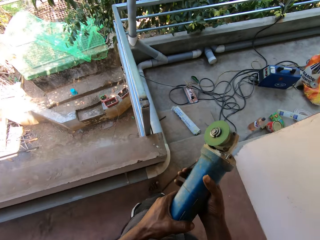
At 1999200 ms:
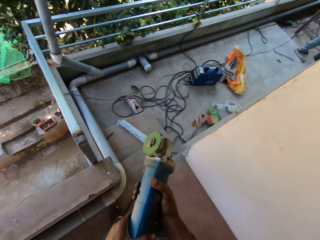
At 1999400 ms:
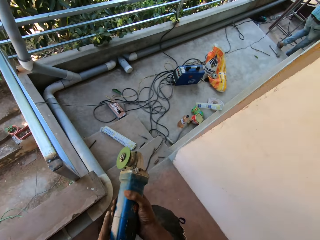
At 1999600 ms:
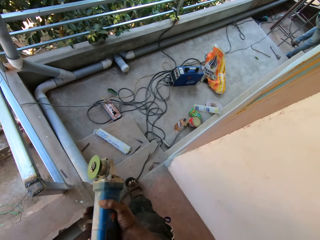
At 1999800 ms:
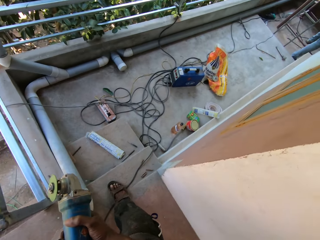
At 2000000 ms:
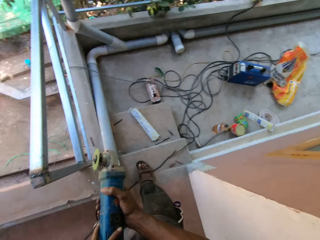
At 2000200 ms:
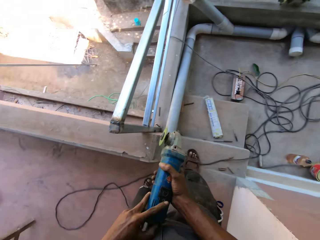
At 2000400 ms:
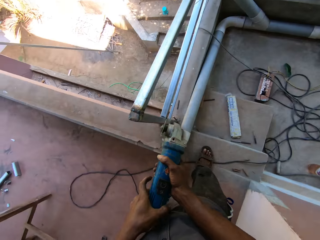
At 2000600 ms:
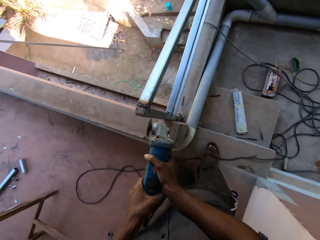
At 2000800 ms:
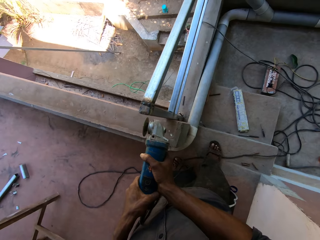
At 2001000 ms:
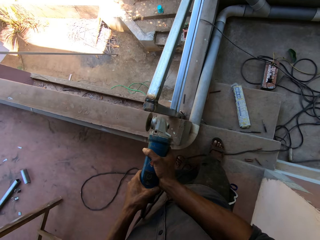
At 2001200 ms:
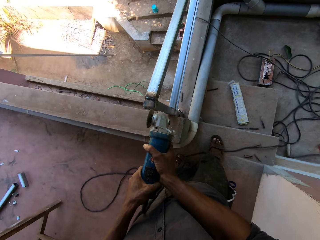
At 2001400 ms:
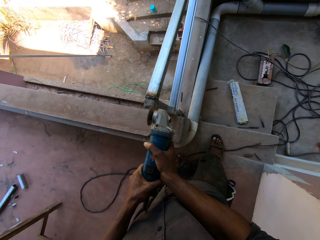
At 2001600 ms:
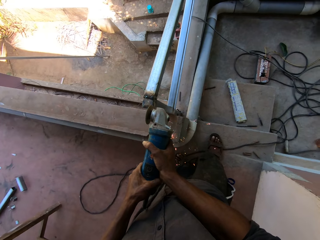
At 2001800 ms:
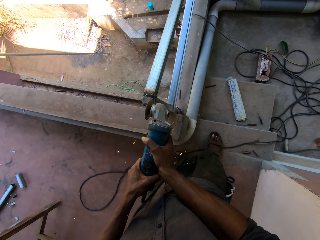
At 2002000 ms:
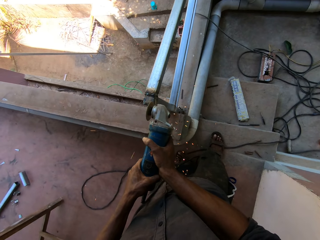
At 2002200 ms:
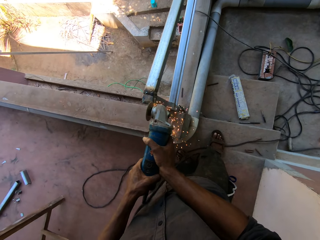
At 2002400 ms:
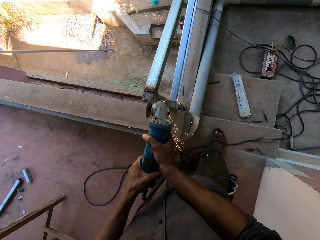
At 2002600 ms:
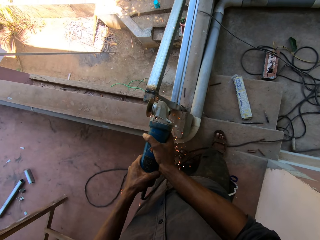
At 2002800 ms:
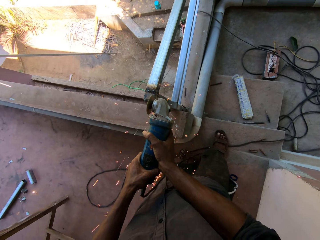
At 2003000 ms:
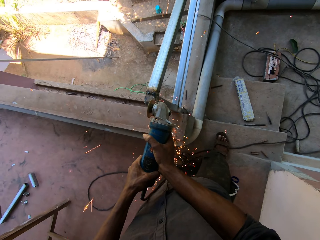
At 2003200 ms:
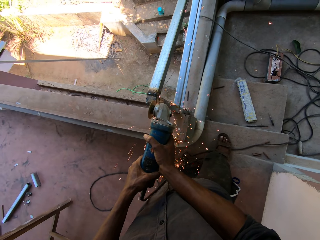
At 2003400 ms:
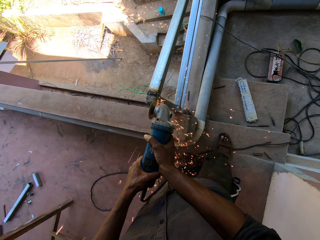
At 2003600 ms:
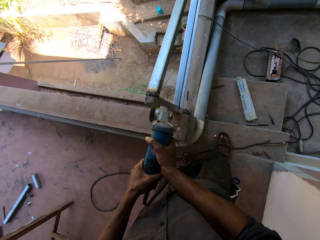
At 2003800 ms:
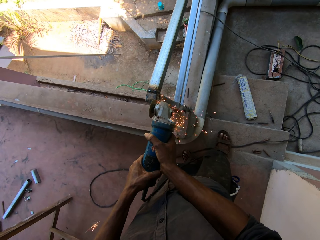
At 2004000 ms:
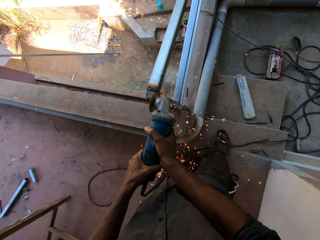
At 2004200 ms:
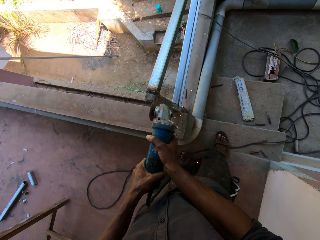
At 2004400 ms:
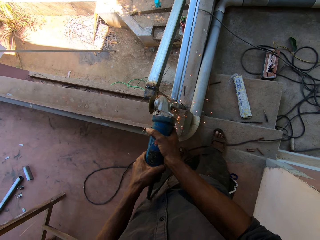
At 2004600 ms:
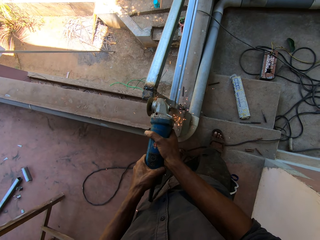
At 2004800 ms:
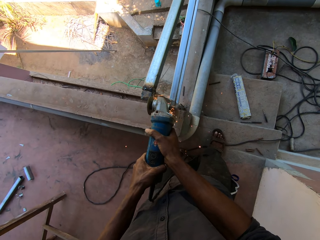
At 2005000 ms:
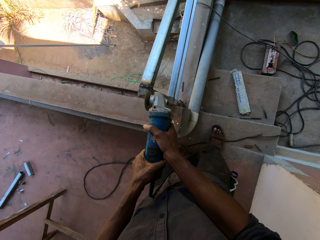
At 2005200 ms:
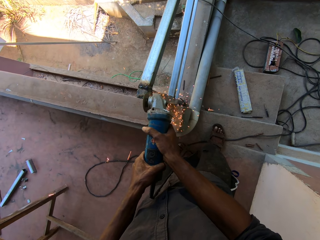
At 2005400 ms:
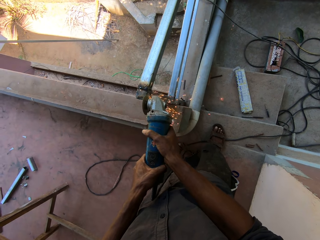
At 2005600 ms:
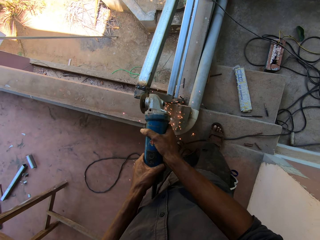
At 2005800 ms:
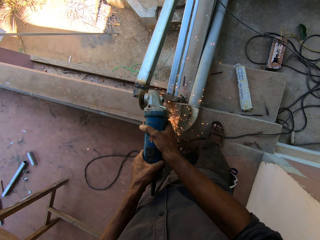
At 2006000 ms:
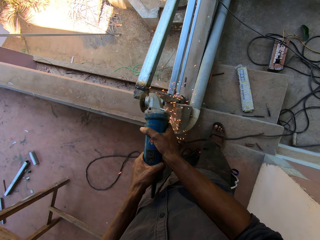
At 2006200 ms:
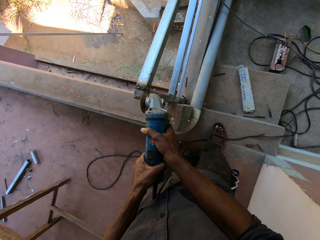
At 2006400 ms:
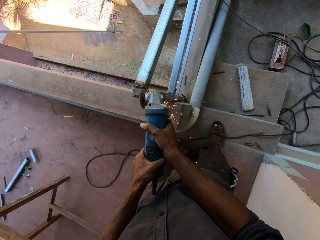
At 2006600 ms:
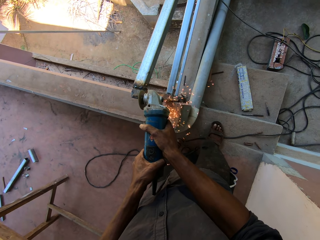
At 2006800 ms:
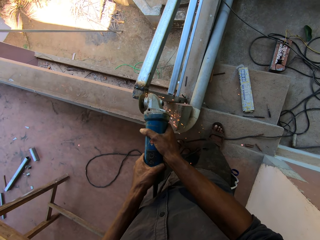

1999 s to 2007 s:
The camera wearer holds the angle grinder with both hands. He powers on the angle grinder. He scrapes the balcony rails with the angle grinder in his hands. He polishes a metallic structure.

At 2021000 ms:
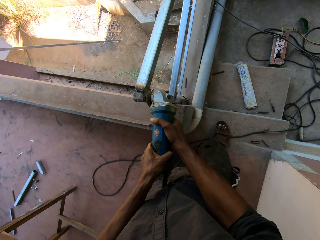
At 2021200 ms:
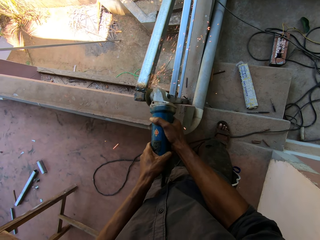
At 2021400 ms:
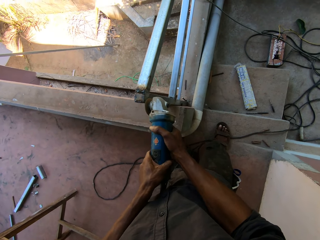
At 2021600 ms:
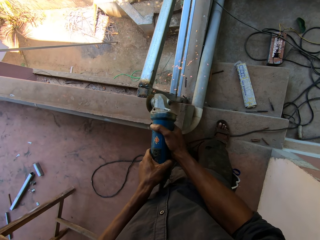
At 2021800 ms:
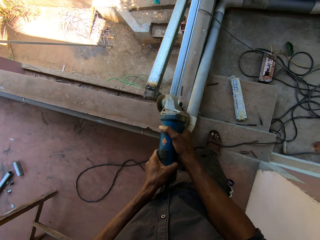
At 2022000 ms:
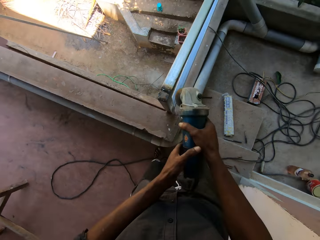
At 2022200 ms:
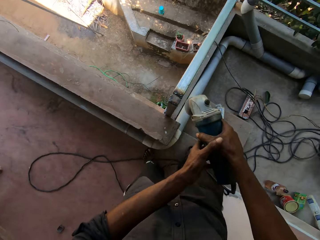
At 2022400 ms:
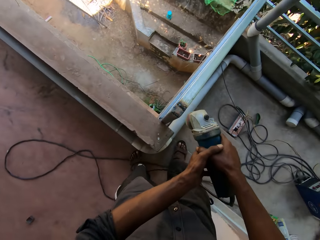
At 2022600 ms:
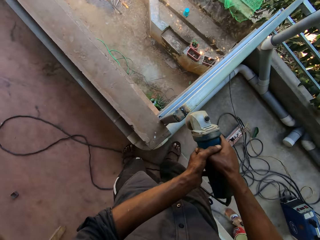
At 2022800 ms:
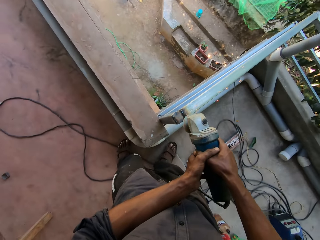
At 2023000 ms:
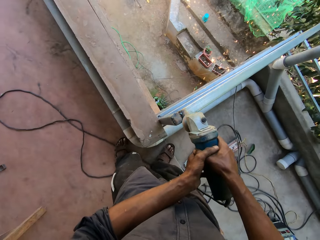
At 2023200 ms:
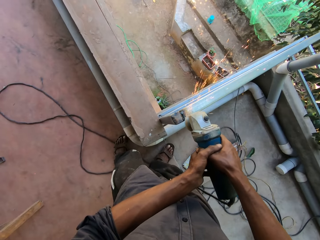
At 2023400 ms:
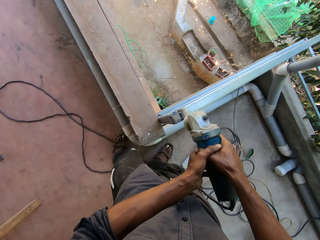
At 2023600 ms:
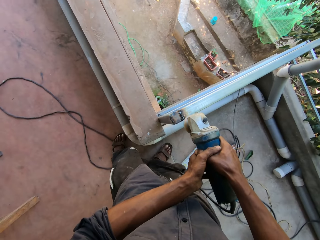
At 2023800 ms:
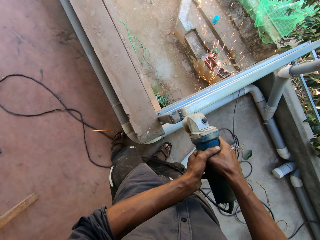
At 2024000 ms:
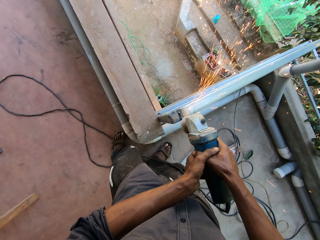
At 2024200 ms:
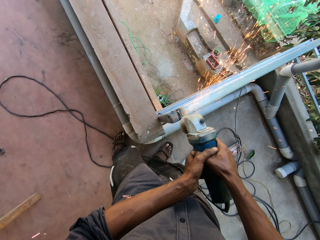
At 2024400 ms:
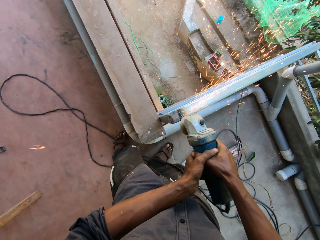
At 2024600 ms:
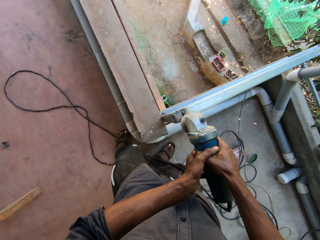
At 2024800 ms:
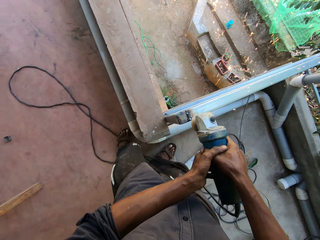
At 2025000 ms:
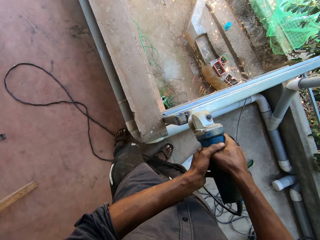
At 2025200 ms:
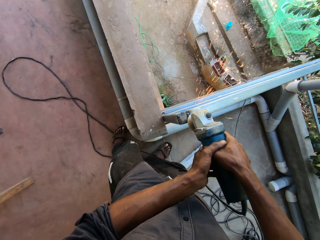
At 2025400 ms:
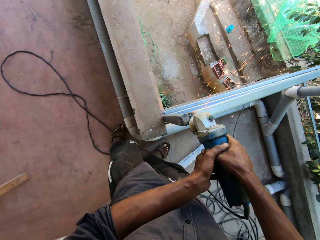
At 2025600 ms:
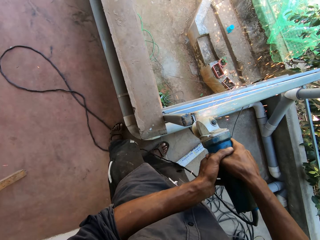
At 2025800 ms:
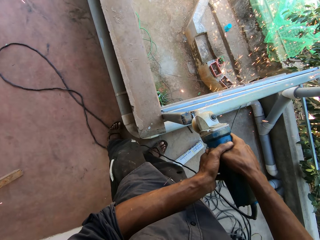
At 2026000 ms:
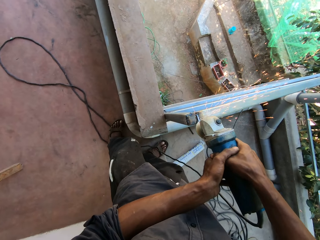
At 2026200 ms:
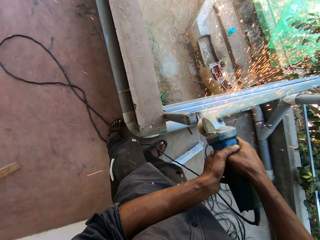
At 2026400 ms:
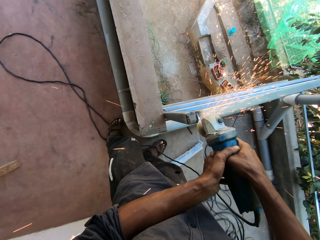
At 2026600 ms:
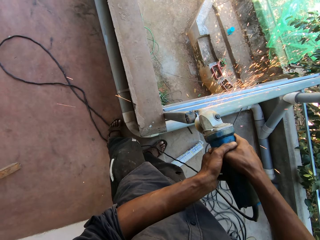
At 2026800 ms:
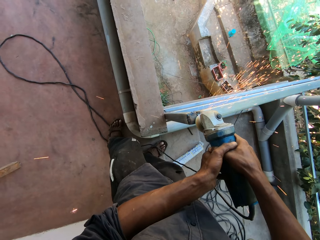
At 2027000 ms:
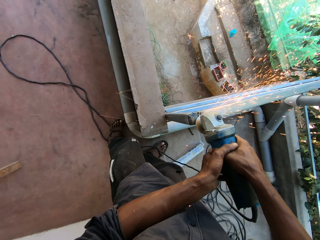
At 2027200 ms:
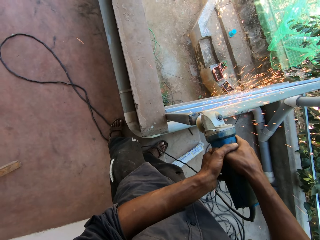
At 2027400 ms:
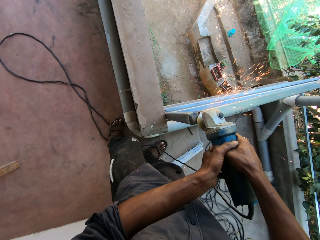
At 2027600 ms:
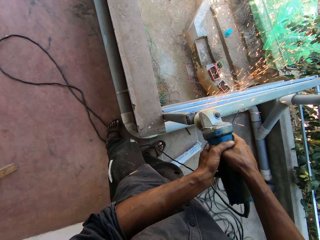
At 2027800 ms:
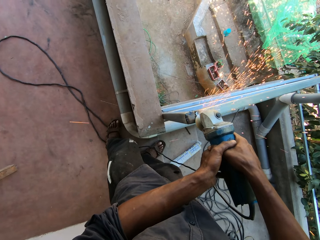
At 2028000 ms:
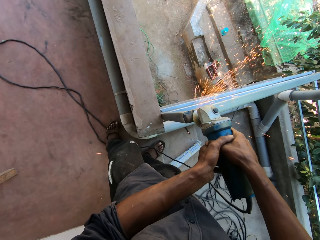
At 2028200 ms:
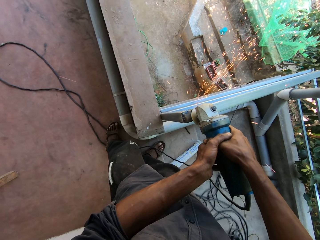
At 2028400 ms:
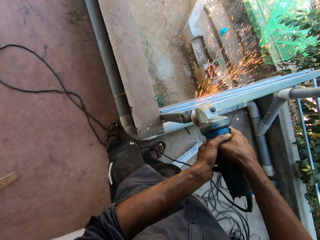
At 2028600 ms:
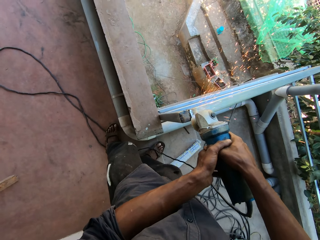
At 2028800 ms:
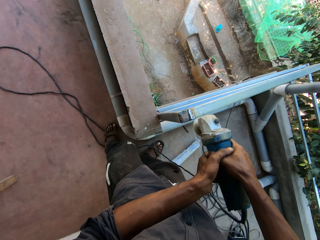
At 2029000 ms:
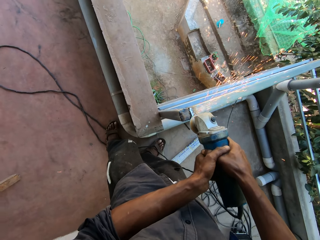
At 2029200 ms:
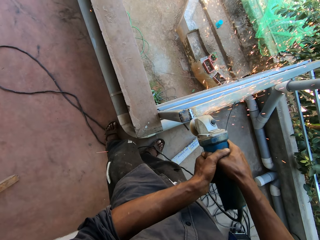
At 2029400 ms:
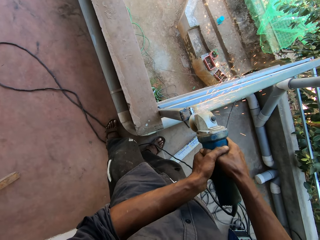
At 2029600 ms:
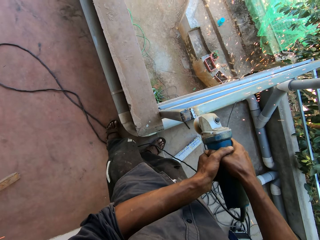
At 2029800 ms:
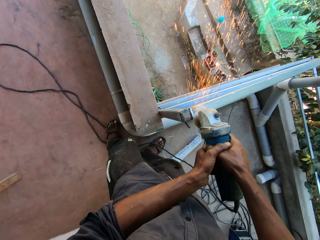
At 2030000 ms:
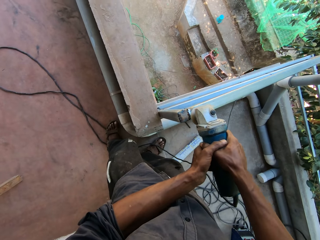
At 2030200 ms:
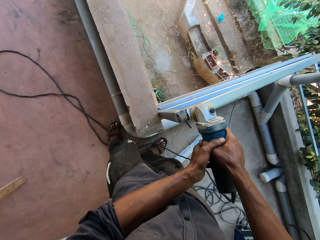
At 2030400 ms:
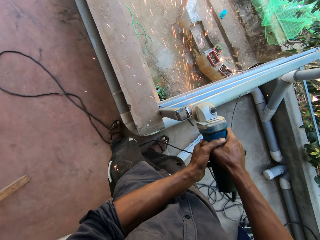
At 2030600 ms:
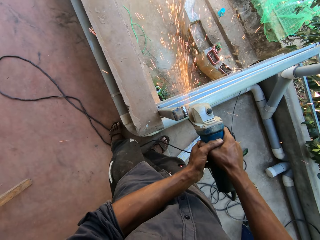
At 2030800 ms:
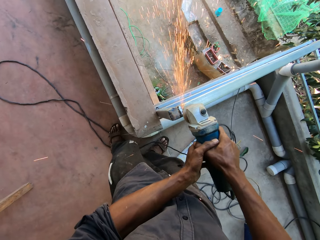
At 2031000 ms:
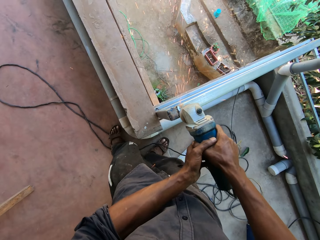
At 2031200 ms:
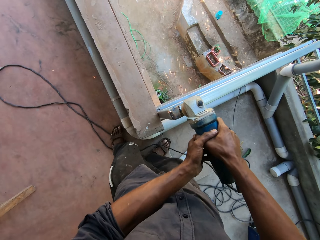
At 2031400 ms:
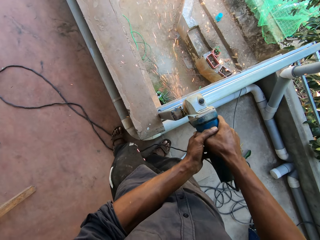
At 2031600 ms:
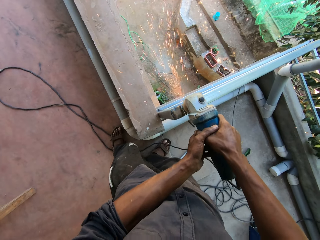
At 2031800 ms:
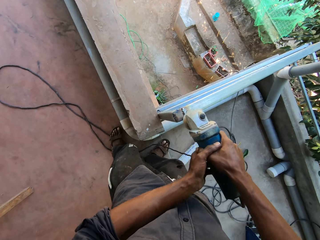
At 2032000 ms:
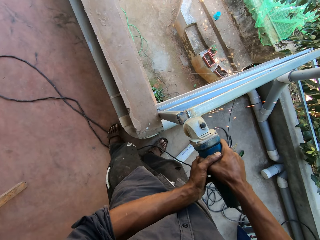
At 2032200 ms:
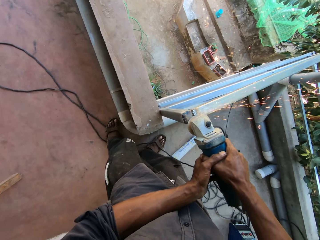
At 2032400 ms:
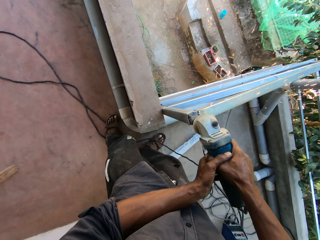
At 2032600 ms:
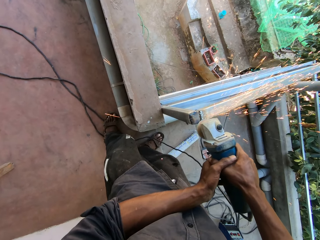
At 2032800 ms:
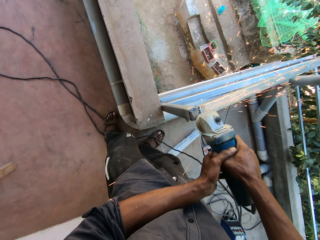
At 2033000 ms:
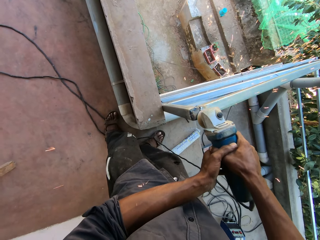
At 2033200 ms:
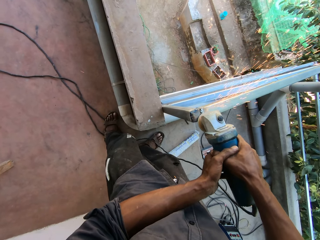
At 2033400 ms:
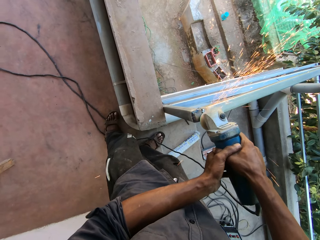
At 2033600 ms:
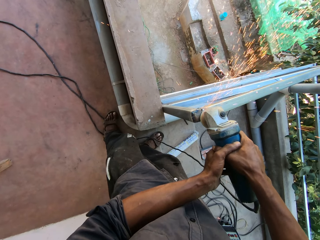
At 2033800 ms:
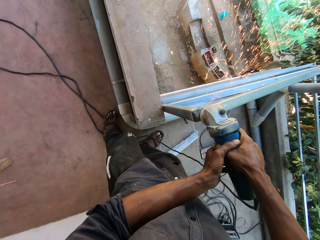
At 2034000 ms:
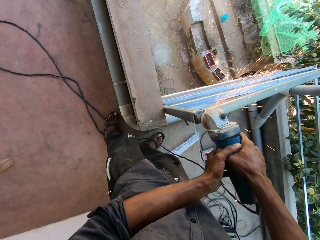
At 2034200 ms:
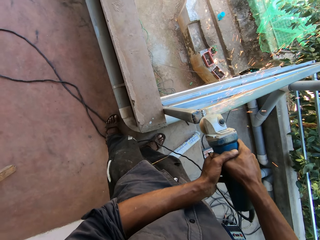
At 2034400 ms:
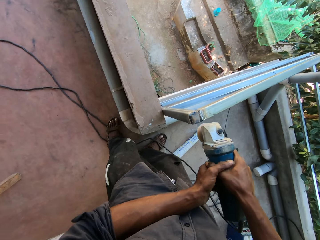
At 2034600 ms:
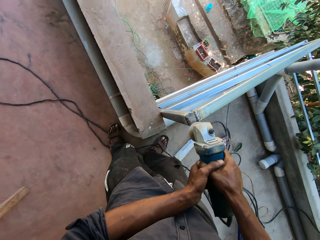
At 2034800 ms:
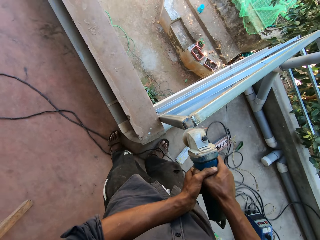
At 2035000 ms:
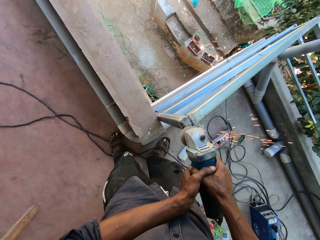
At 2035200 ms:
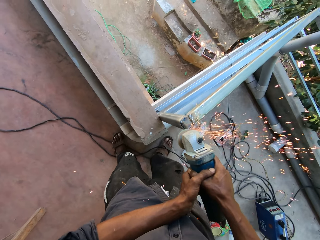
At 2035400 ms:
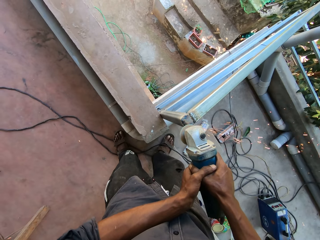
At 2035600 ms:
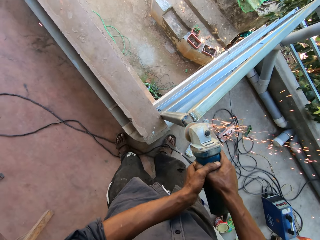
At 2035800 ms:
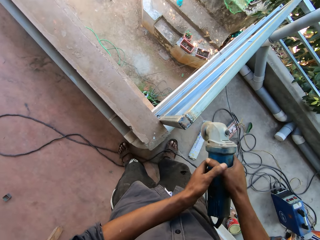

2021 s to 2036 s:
The camera wearer scrapes the balcony rails with the angle grinder in his hands.
